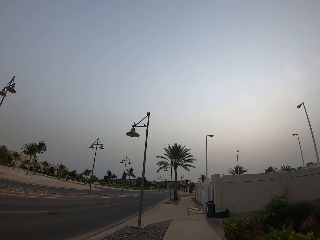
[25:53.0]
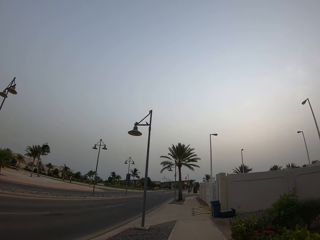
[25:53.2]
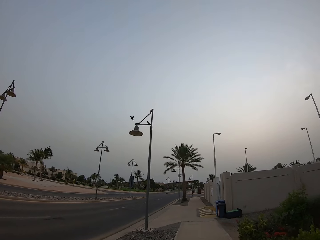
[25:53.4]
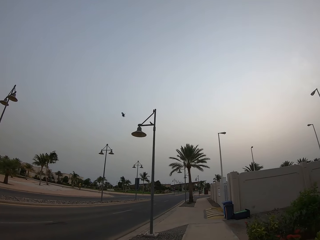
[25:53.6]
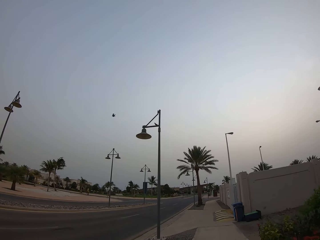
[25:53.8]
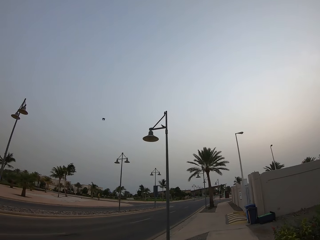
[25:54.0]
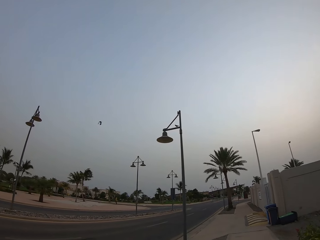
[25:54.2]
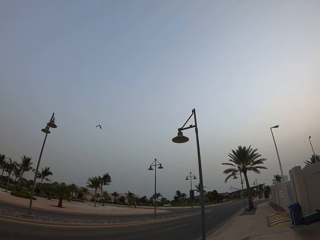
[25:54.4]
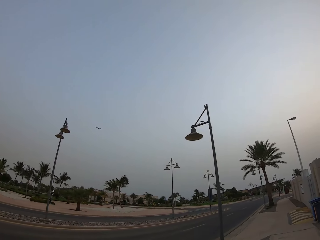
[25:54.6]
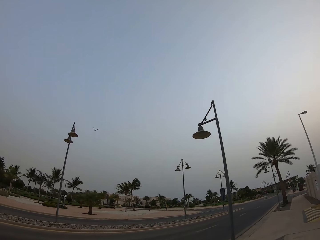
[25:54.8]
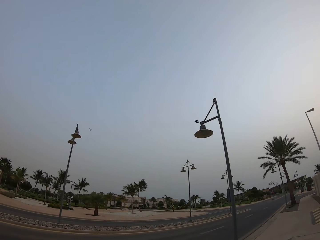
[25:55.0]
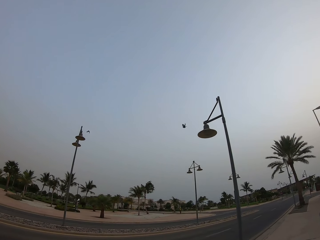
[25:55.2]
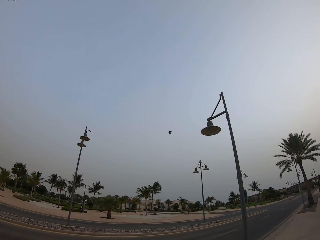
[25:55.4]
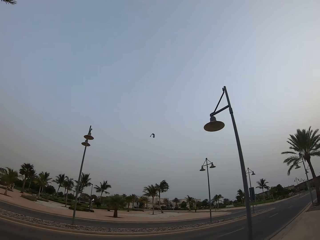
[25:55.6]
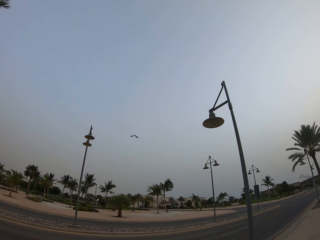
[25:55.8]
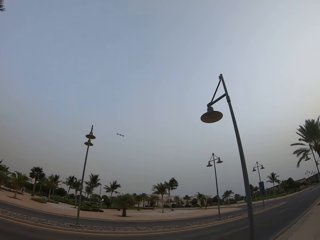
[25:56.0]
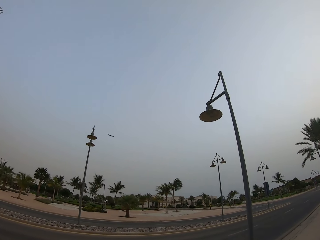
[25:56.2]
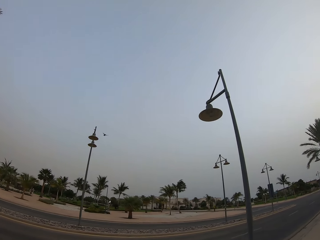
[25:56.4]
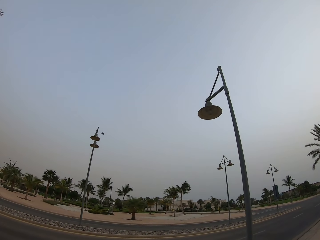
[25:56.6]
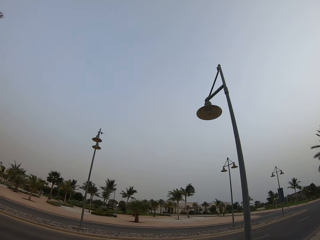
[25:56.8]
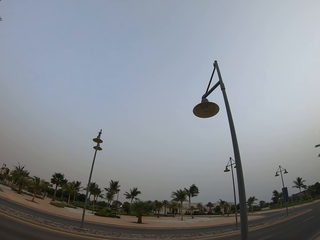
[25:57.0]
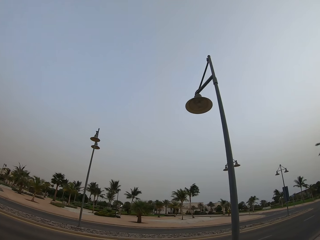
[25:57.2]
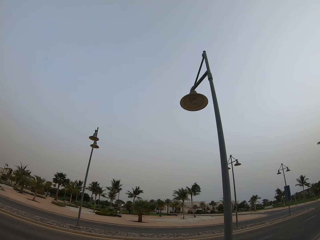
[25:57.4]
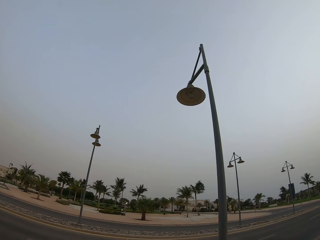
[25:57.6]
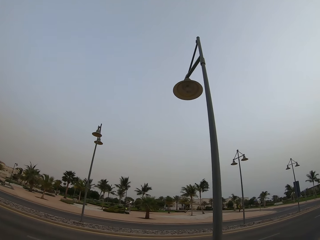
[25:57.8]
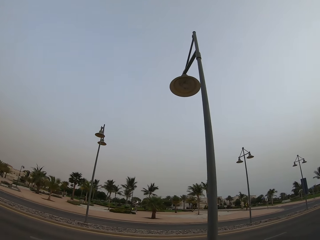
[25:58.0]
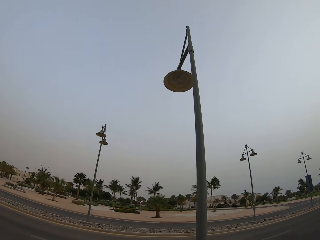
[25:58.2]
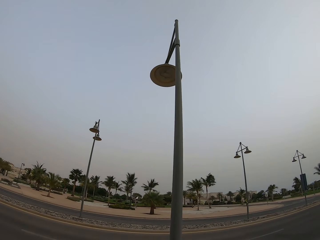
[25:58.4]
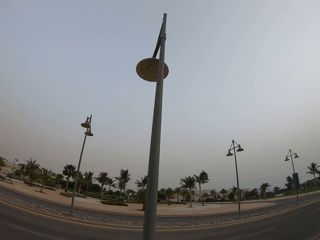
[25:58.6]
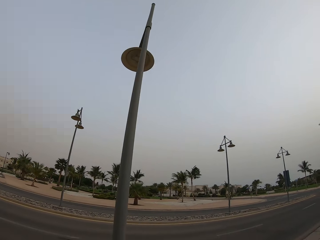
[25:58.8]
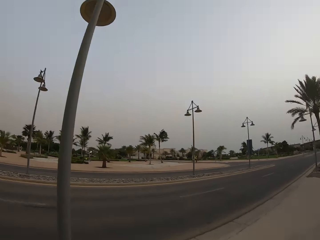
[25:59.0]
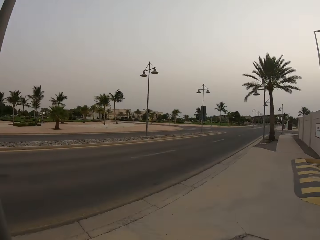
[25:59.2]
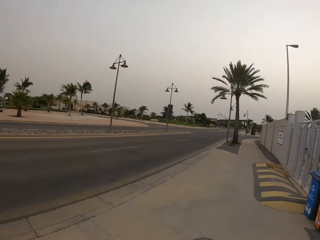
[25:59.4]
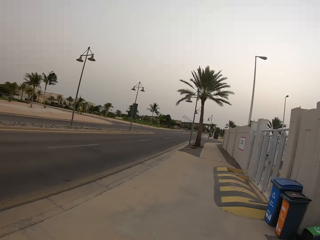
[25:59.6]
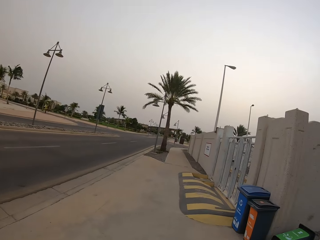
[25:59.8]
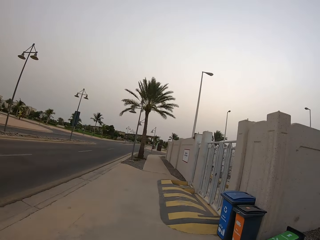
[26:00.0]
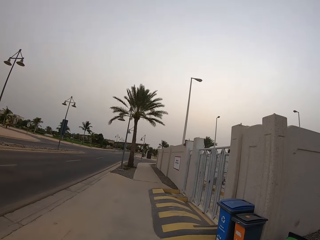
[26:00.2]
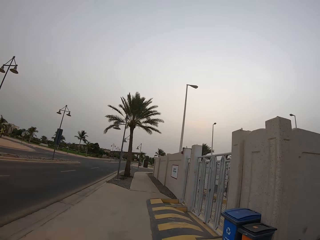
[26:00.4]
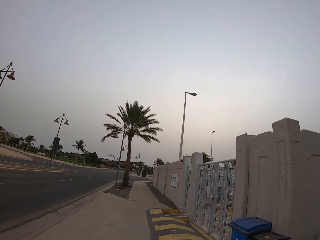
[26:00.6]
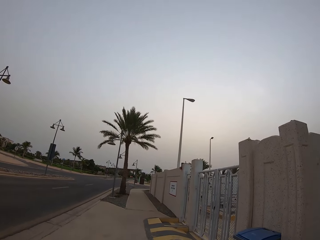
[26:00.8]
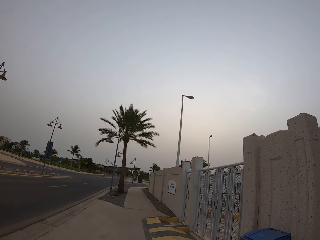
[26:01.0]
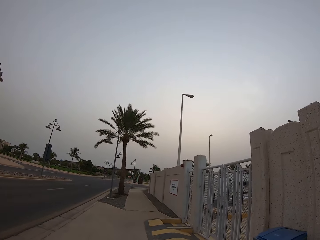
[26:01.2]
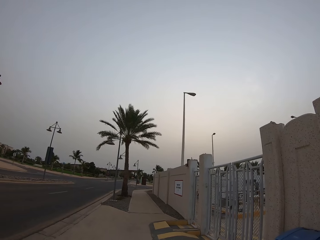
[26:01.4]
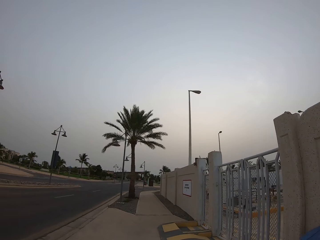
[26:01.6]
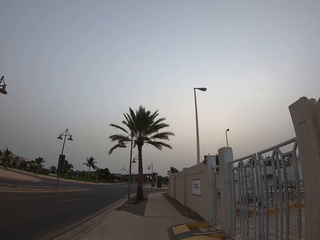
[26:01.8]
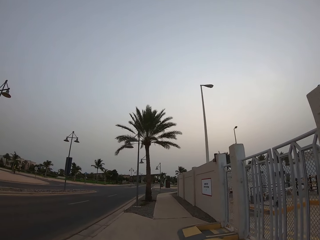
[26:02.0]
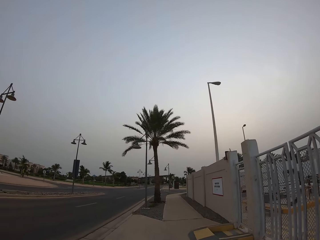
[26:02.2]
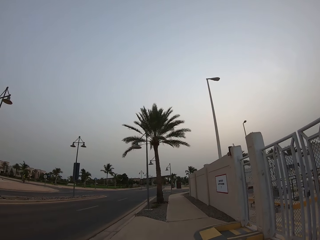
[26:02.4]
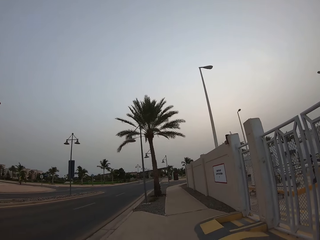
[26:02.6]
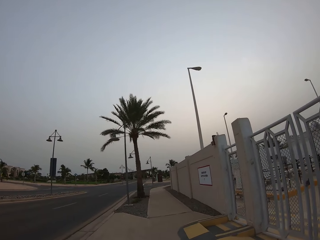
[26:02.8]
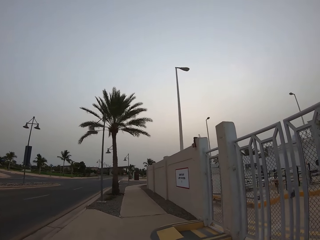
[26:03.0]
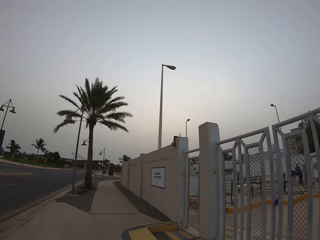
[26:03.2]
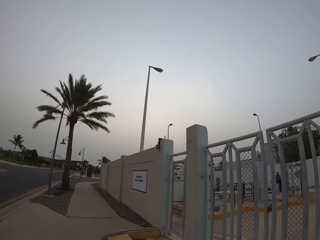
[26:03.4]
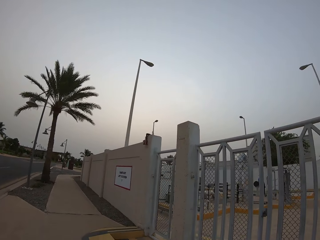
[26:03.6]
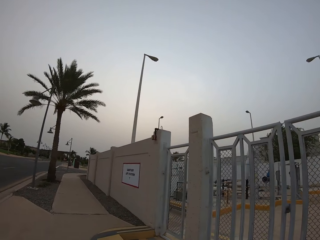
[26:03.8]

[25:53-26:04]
The camera wearer looks at the road. They look at the lights. They walk along the sidewalk.

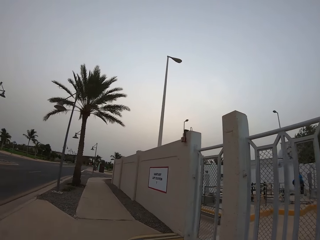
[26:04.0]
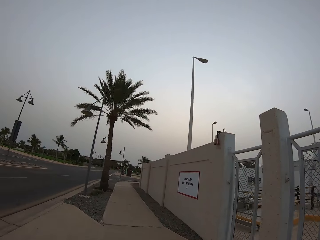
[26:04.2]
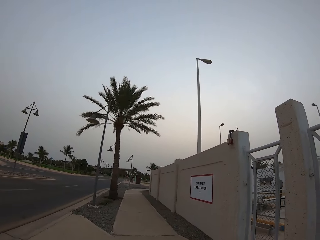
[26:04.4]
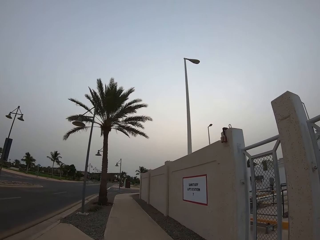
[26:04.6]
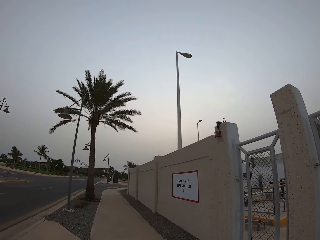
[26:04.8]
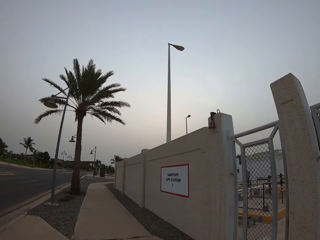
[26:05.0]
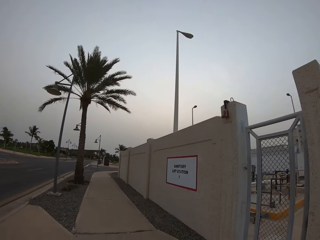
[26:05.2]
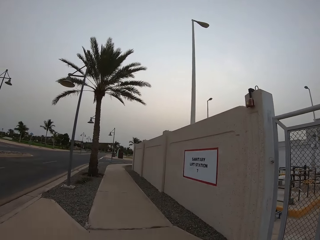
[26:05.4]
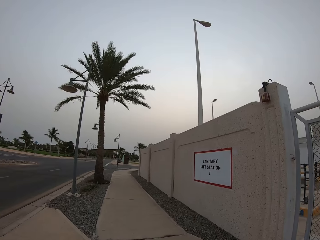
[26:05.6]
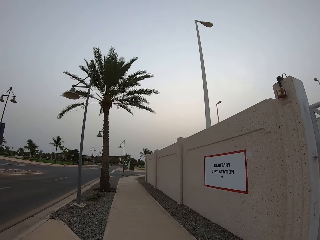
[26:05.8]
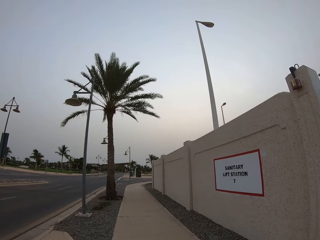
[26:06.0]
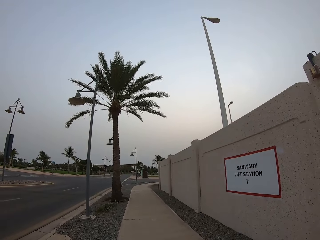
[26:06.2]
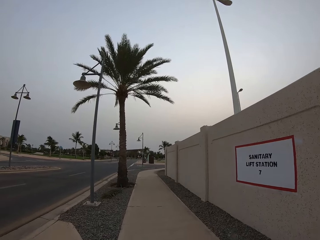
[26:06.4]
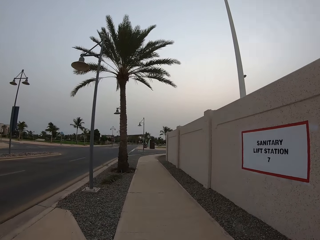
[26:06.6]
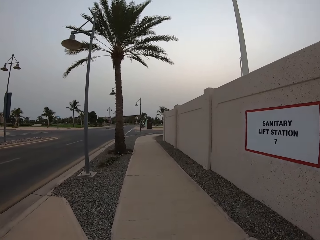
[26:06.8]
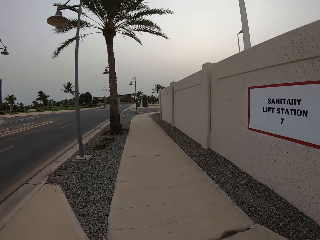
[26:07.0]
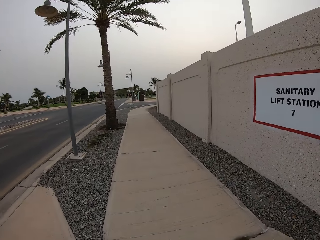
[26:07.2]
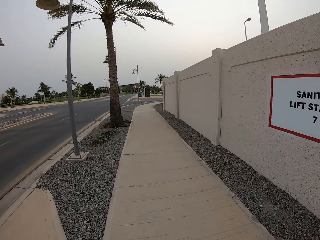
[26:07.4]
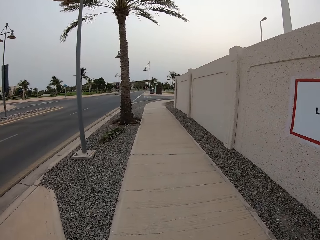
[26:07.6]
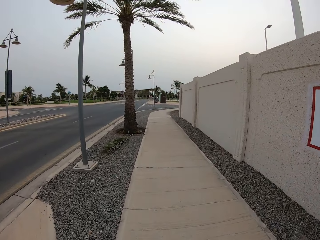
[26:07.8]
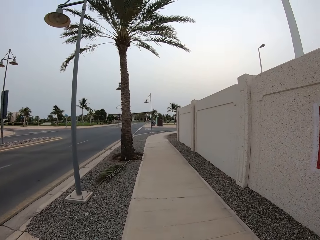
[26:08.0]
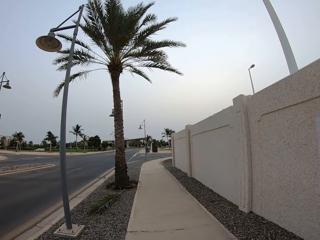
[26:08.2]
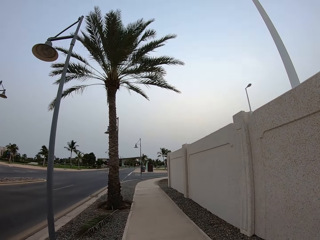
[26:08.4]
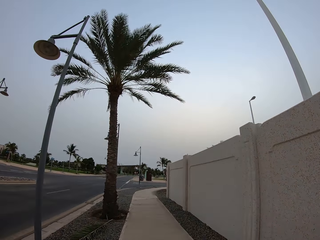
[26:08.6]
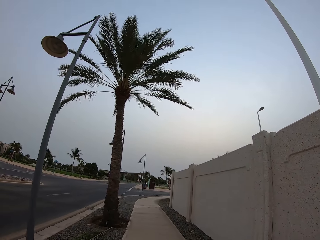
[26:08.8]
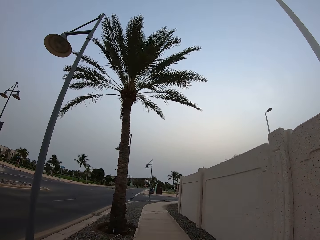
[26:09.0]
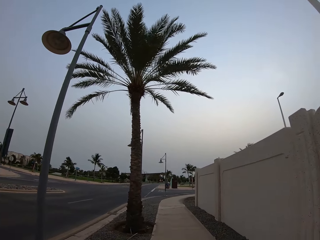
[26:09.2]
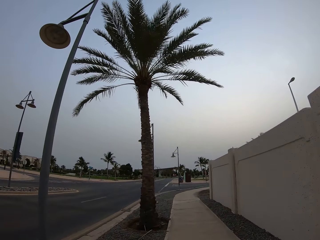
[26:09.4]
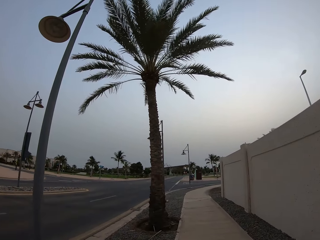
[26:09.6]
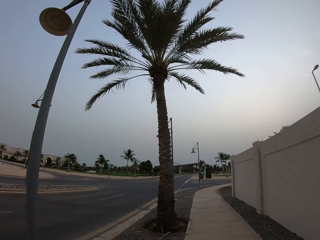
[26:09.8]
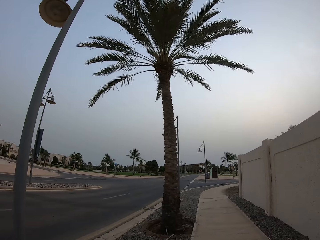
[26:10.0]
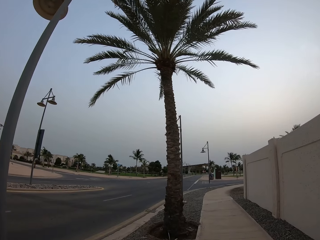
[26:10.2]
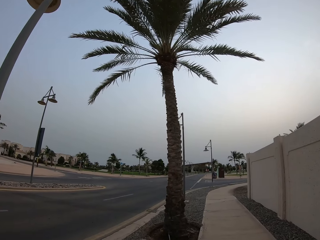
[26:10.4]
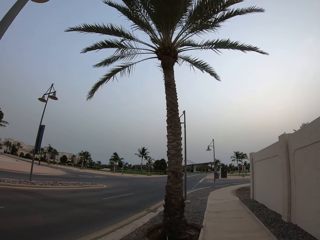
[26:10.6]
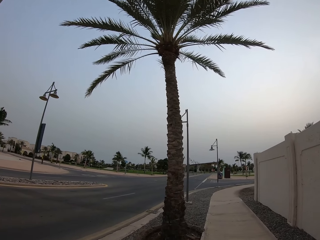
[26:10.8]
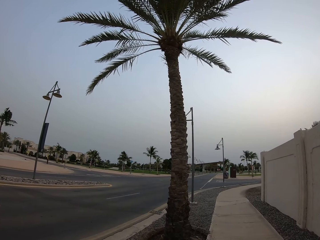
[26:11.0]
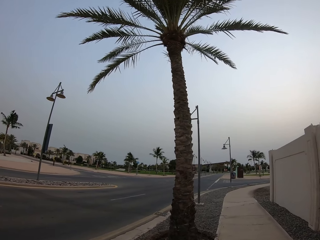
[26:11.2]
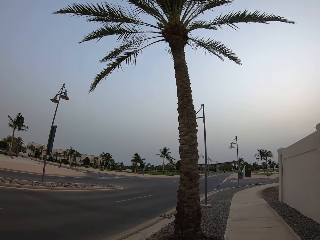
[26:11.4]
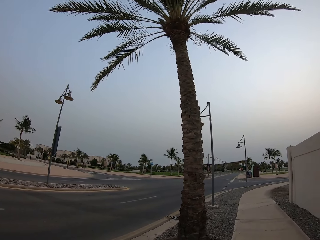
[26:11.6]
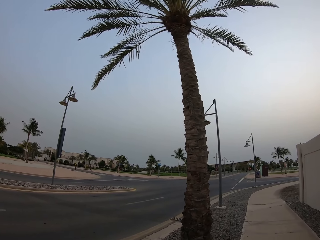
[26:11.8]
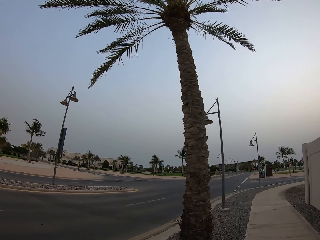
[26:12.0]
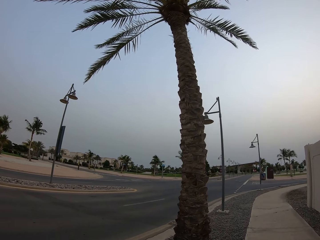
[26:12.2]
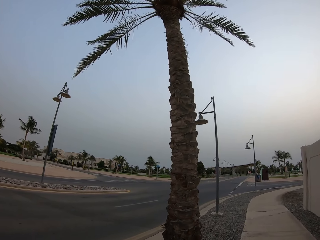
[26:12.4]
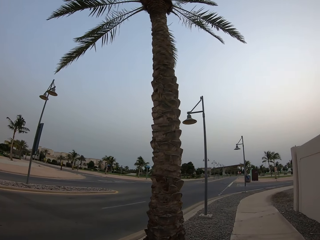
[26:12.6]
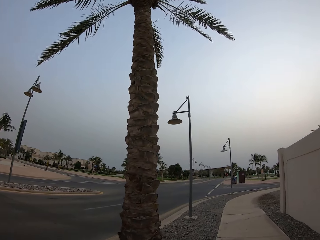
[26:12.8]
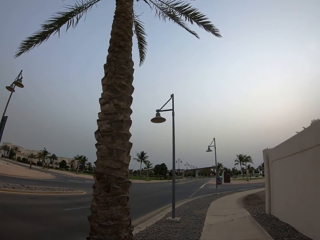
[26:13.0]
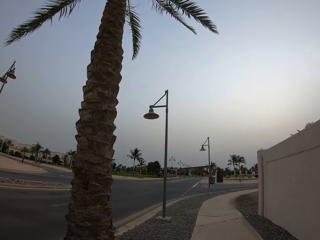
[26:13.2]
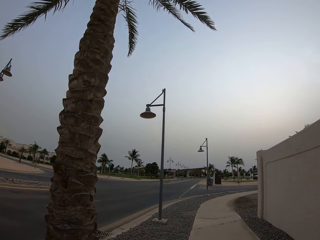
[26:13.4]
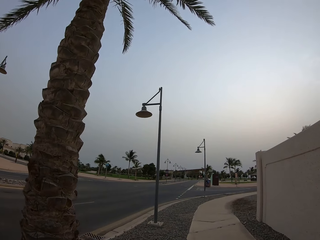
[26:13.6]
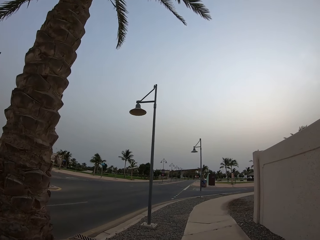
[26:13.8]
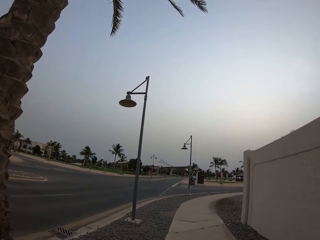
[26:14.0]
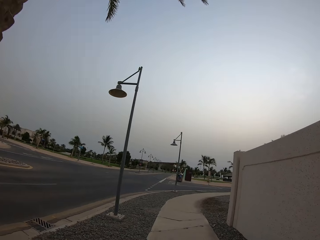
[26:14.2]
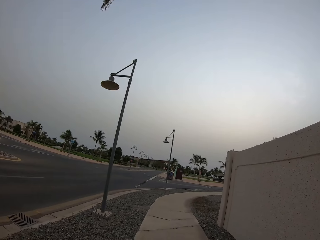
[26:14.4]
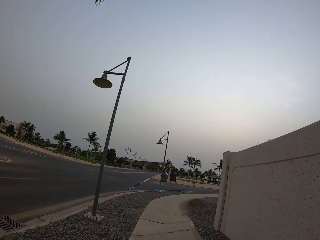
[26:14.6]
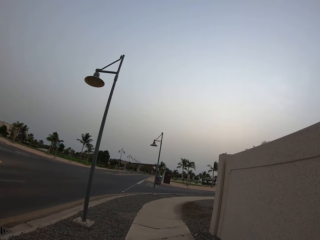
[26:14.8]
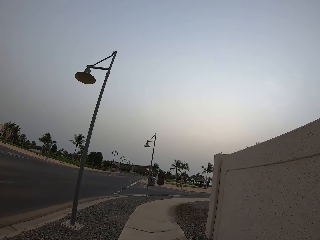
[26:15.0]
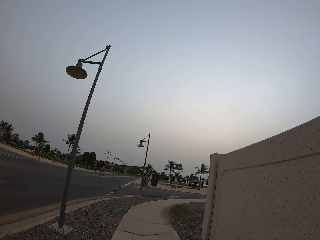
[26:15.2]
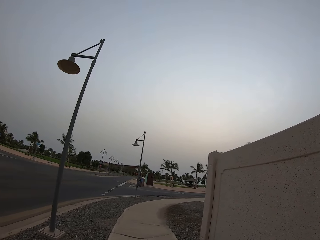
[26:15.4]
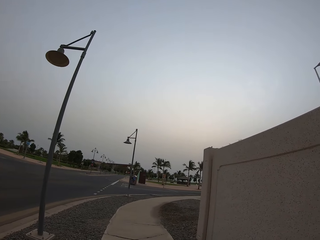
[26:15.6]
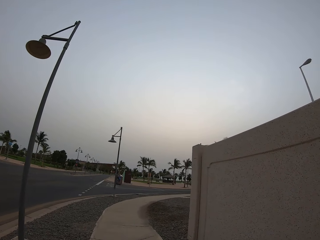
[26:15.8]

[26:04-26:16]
The camera wearer looks at the sanitary lift station.
